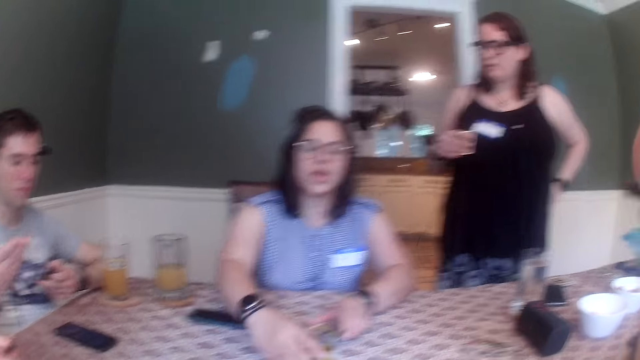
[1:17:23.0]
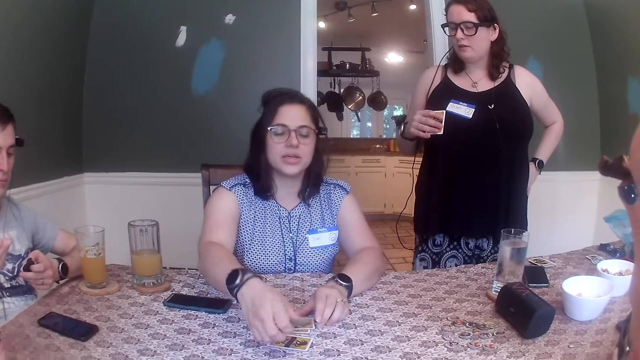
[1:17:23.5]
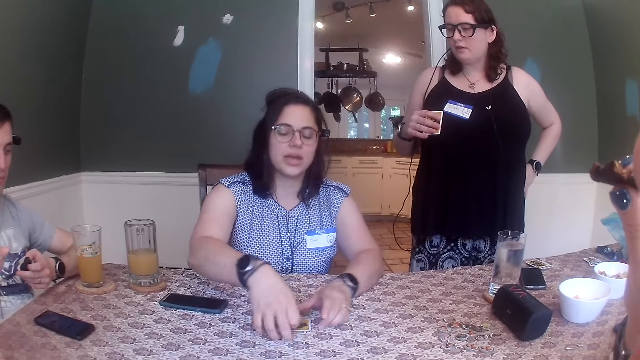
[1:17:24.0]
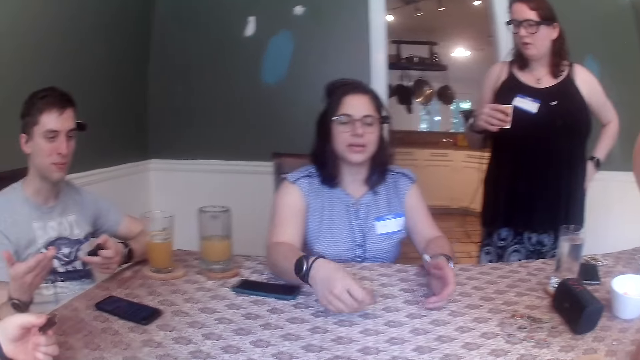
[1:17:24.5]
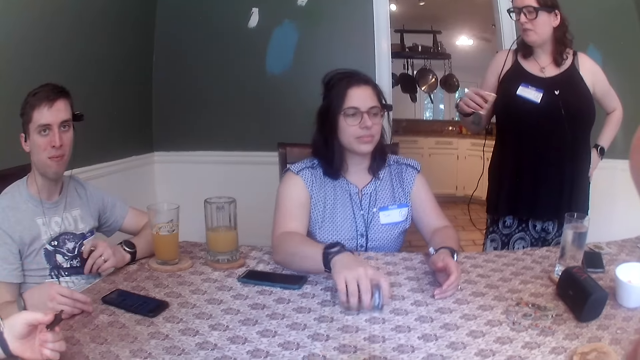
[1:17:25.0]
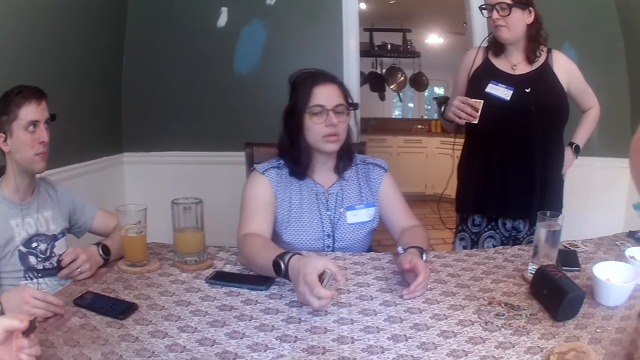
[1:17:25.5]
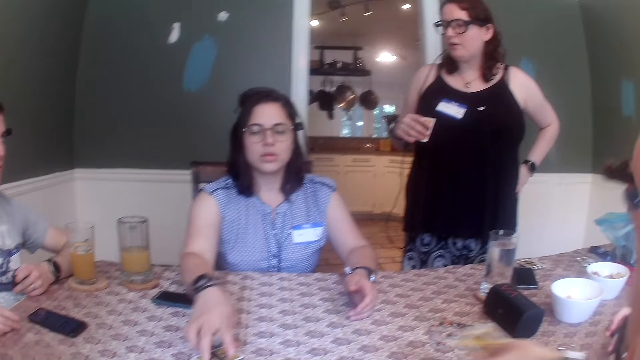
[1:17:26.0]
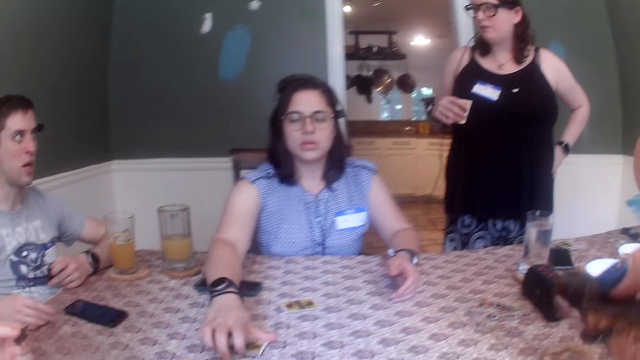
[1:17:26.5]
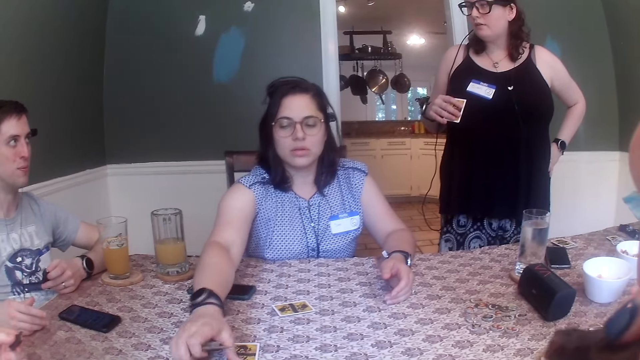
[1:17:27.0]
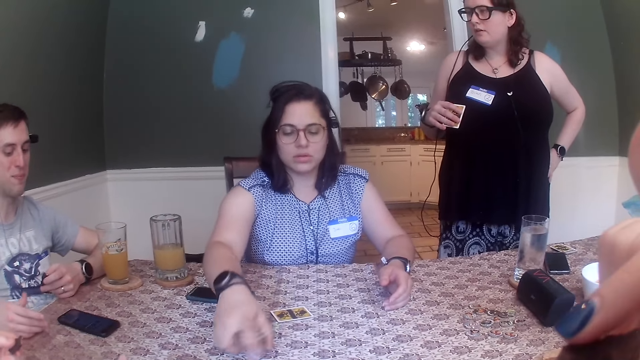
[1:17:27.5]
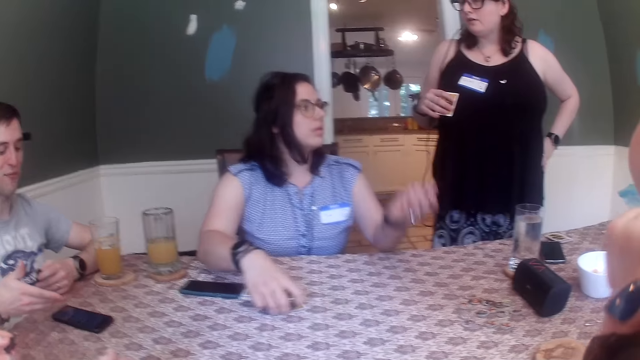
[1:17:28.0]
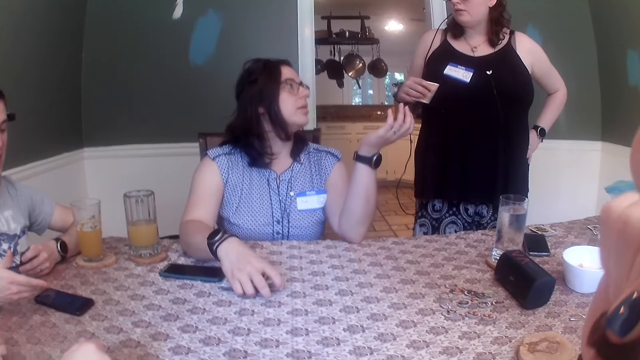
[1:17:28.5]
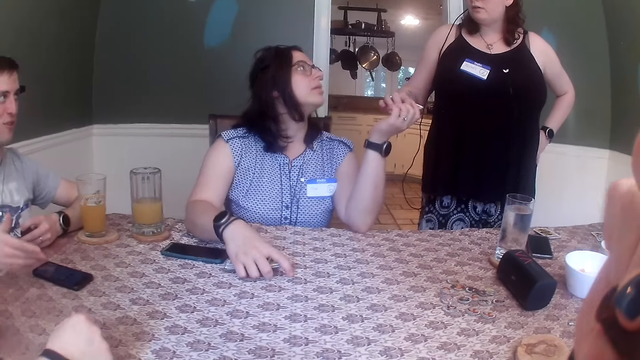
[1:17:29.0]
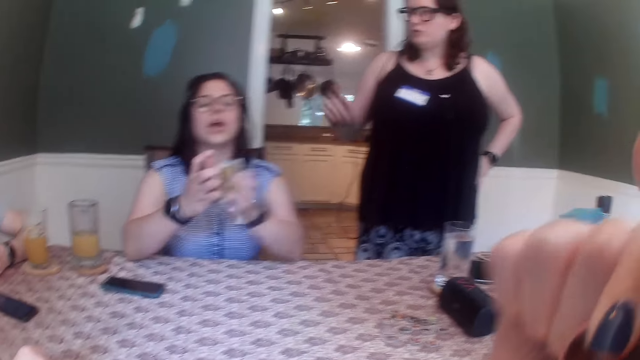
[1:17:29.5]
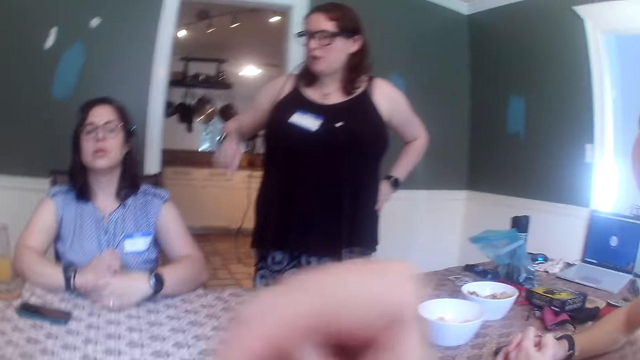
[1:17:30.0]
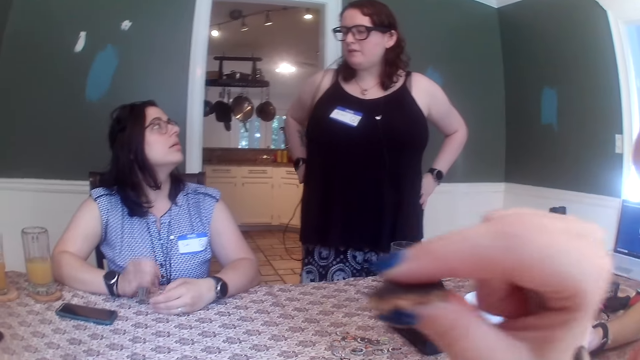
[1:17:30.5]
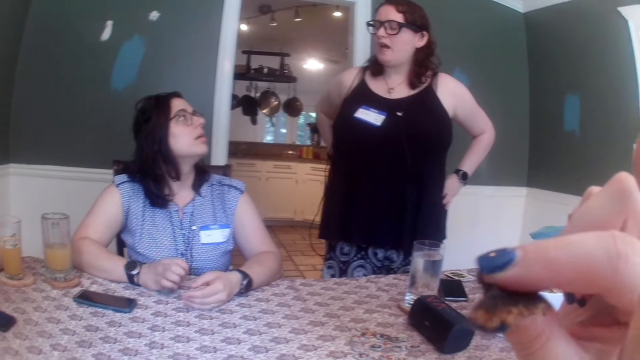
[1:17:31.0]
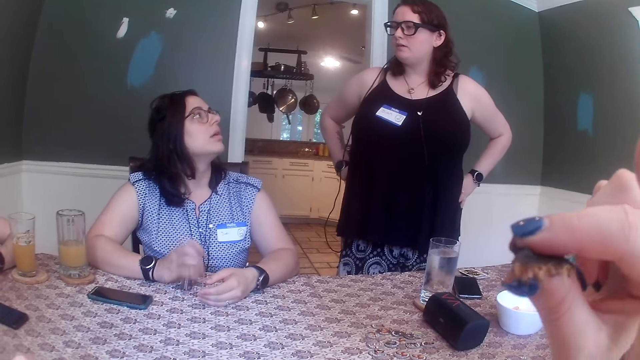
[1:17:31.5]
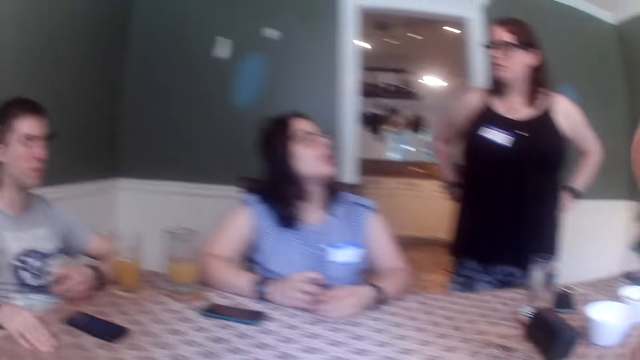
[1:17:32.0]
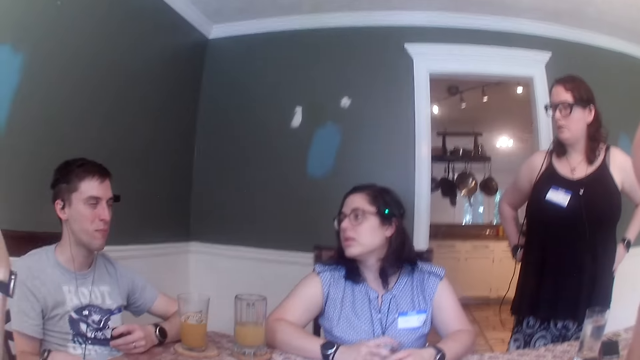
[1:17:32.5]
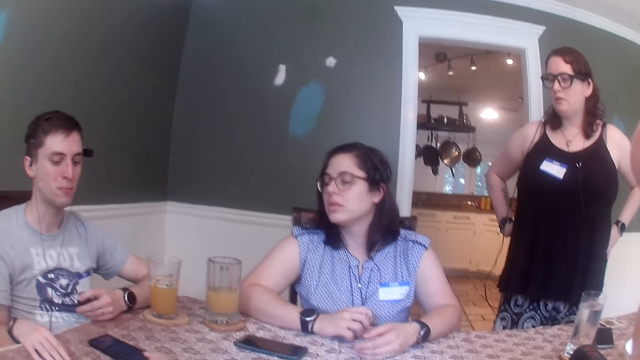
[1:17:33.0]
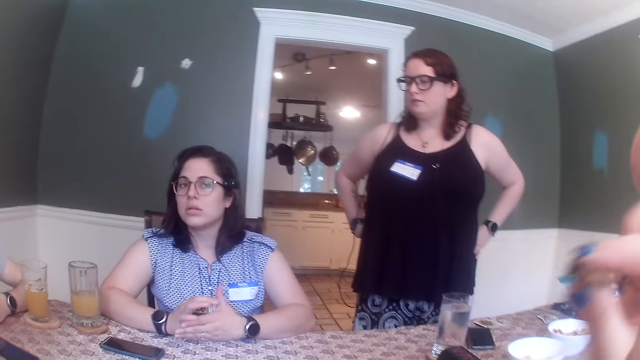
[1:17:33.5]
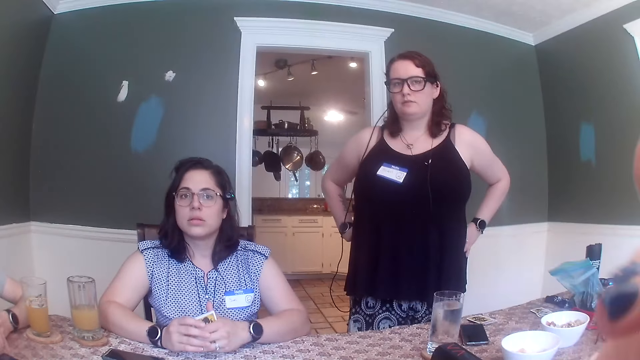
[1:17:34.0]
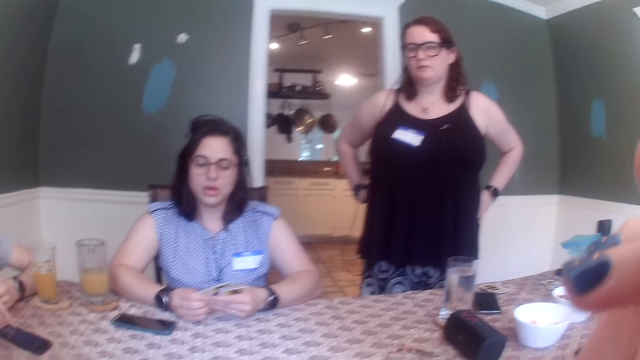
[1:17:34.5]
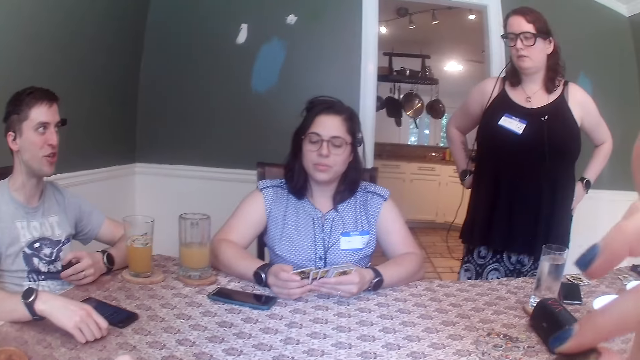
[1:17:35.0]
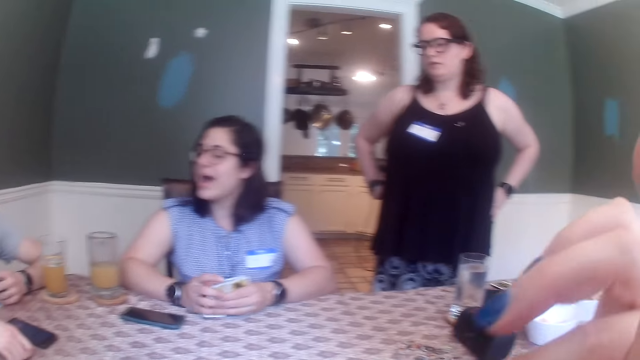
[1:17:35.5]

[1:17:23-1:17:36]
A woman packs the card on the table with her right hand. The woman hits the cards in her right hand on the table. The woman picks the card on the table with her right hand. She picks the card again. Another woman drops the card in her right hand on the first woman's left hand. The first woman transfers the card in her left hand to her right hand and hits the cards in her right hand on the table. The camera wearer talks with friends. The first woman examines the cards in her hands.

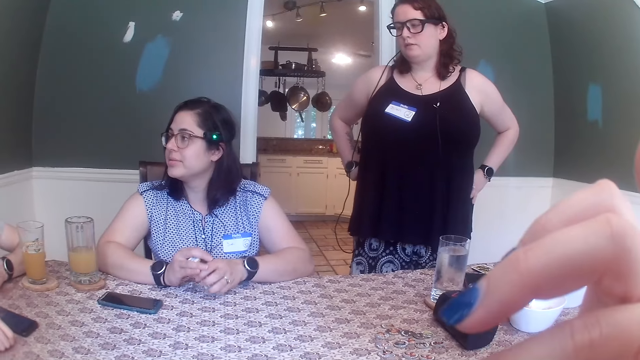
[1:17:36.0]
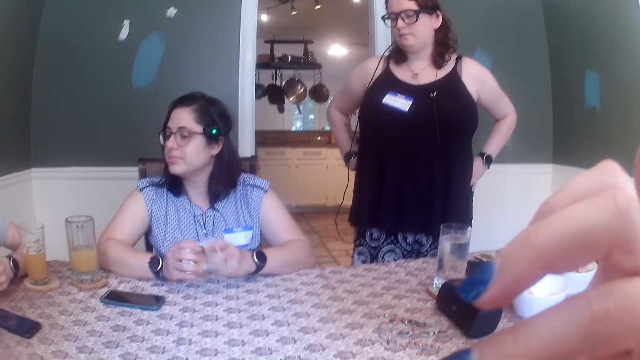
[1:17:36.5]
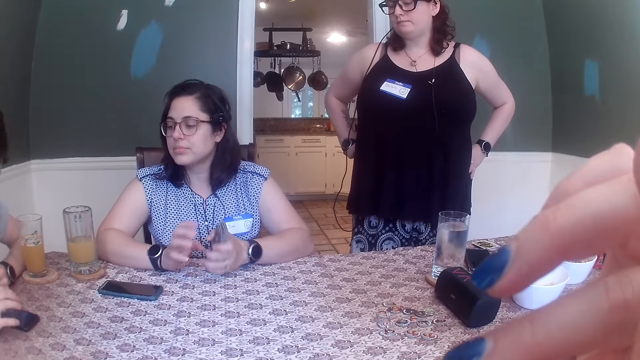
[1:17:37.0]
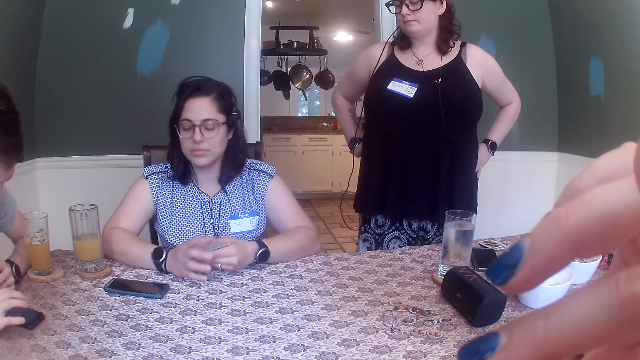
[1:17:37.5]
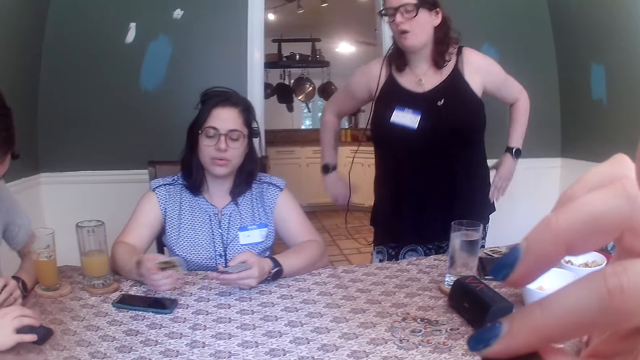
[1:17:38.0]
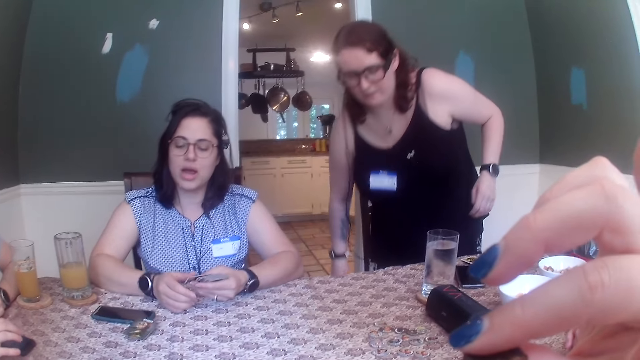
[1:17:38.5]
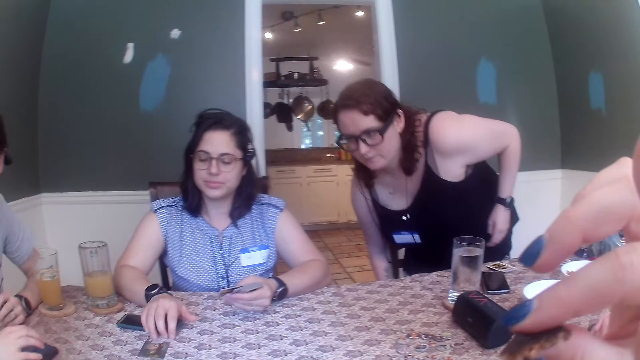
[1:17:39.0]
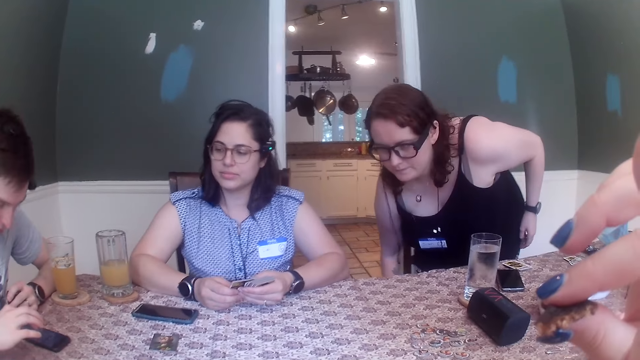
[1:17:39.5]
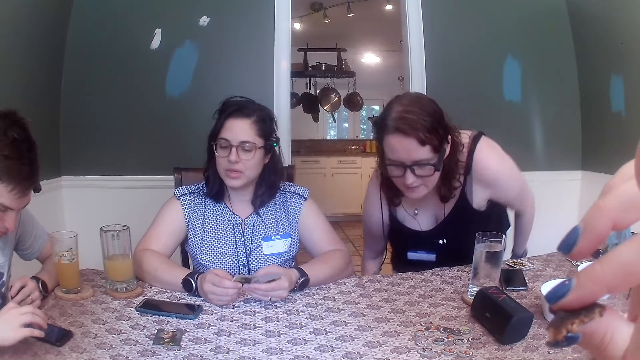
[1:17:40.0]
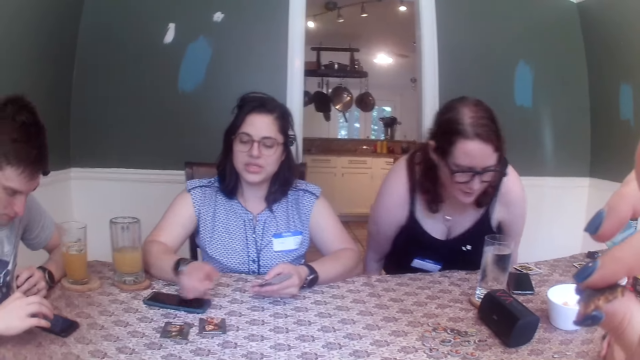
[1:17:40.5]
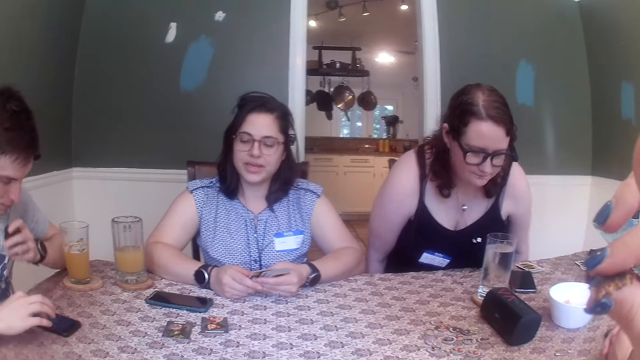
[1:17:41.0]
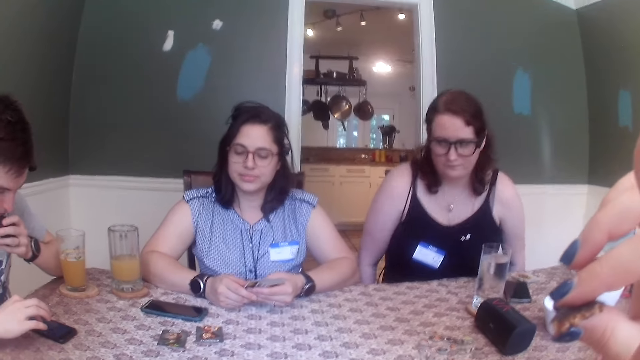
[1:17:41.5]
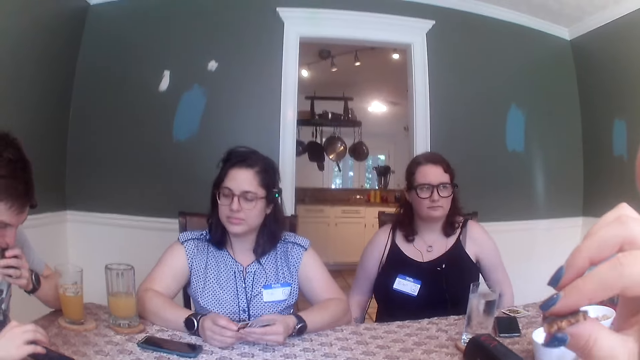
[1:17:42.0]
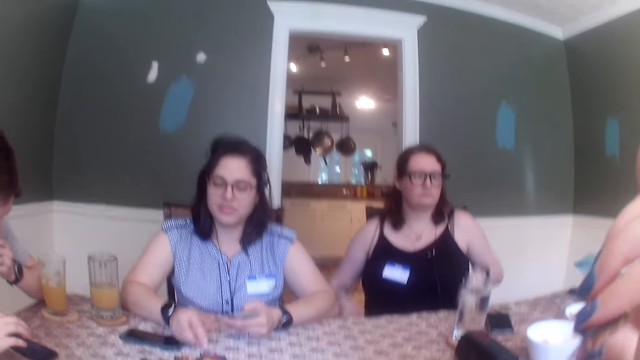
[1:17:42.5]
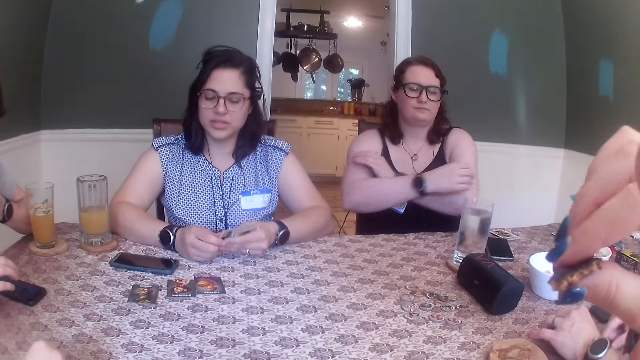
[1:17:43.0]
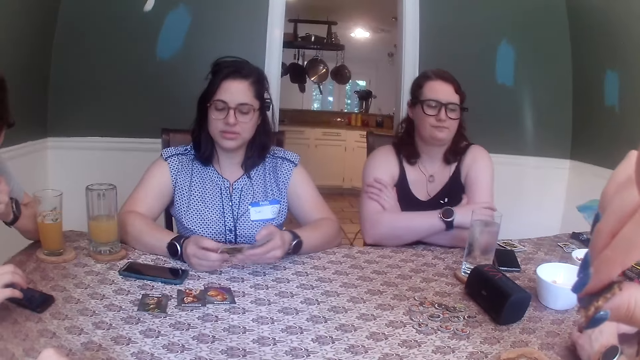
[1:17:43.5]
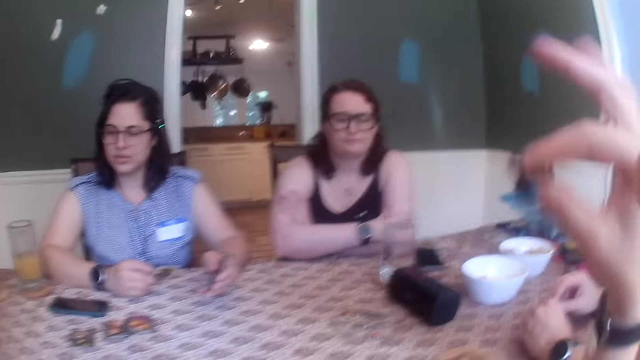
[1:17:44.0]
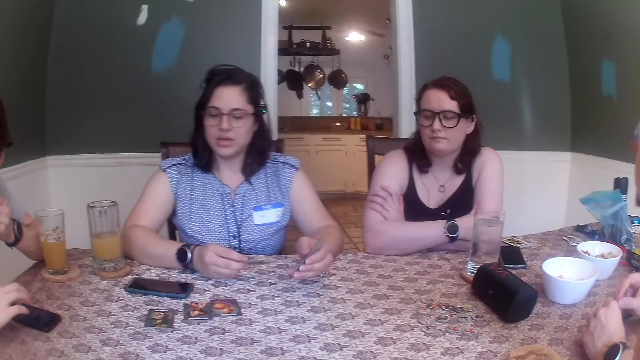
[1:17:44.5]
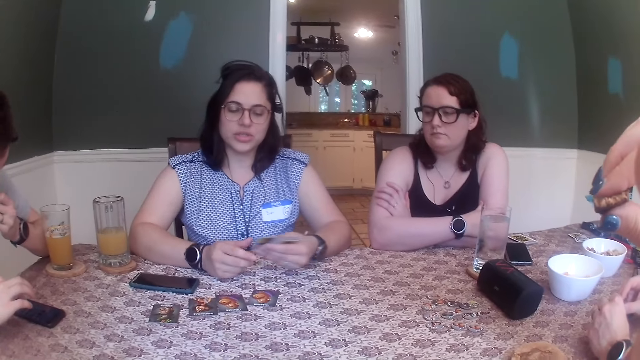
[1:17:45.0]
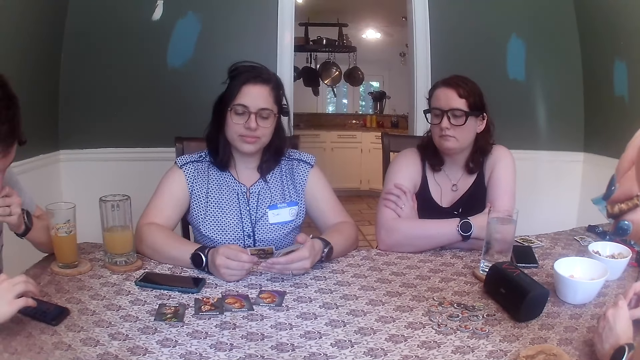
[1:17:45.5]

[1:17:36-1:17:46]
A man operates the phone on the table with his right hand. A woman removes her hands from her waist. Another woman places the cards on the table with her right hand. The other woman distributes the card. The first woman sits on a chair. The man eats the piece of biscuit in his left hand. The camera wearer eats the piece of biscuit in her right hand. The first woman folds her hands.
